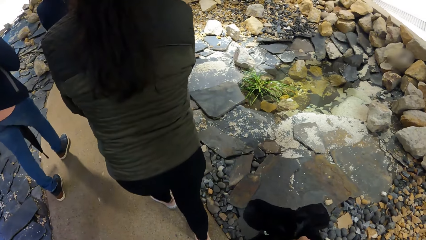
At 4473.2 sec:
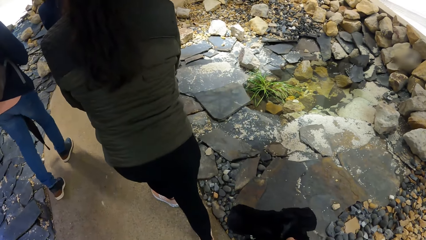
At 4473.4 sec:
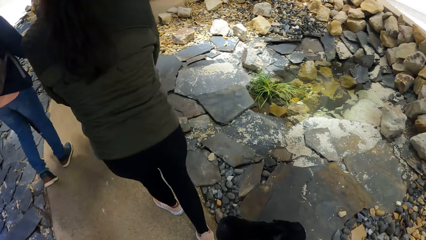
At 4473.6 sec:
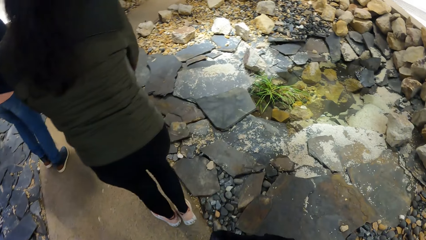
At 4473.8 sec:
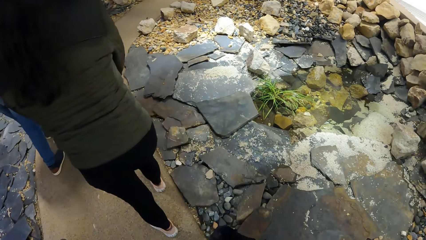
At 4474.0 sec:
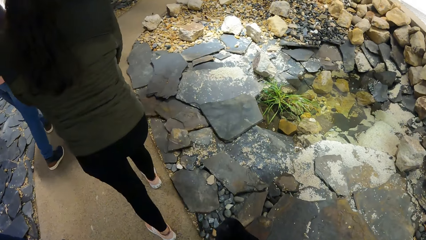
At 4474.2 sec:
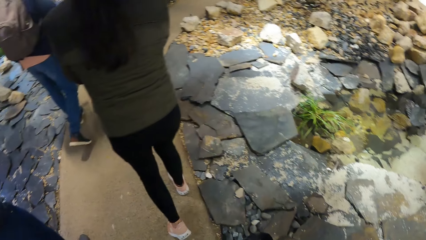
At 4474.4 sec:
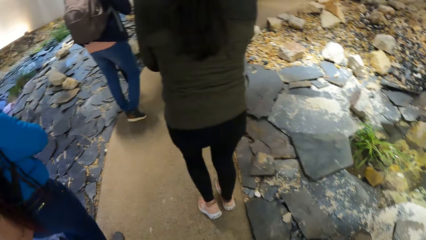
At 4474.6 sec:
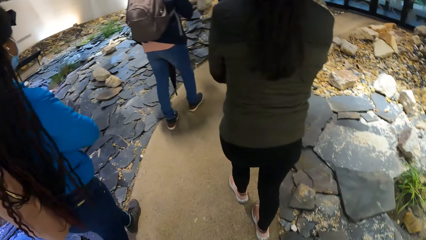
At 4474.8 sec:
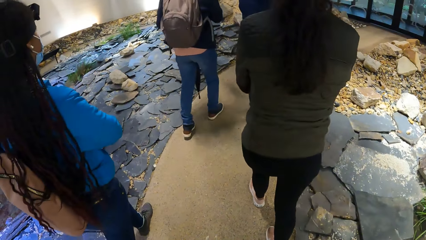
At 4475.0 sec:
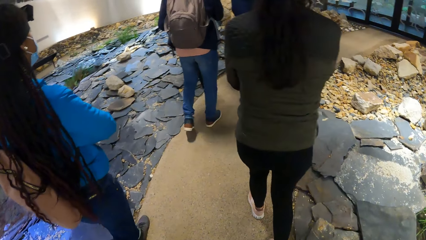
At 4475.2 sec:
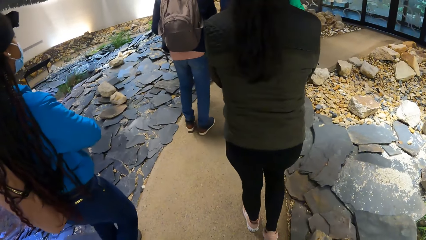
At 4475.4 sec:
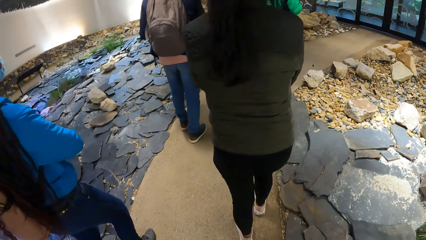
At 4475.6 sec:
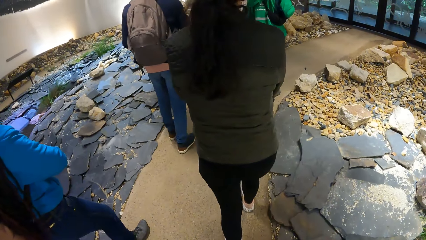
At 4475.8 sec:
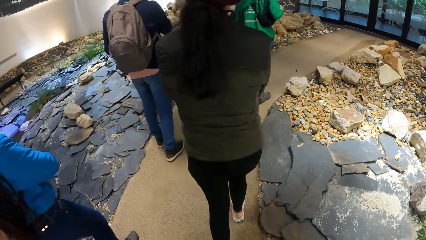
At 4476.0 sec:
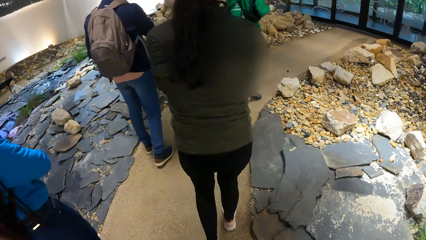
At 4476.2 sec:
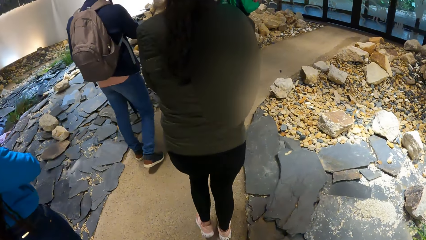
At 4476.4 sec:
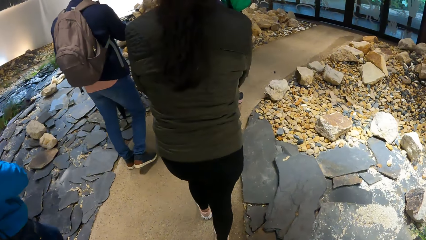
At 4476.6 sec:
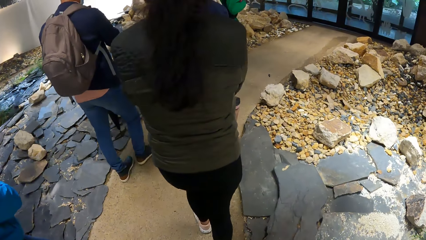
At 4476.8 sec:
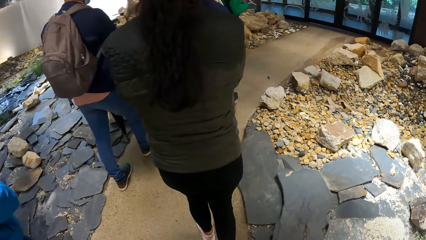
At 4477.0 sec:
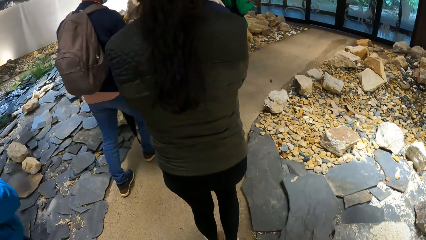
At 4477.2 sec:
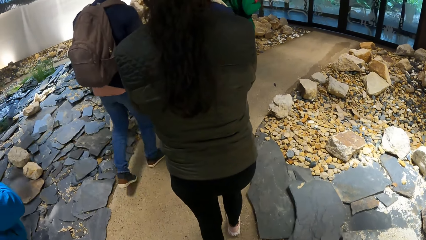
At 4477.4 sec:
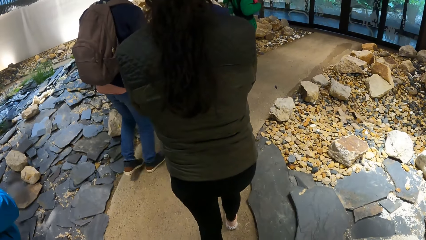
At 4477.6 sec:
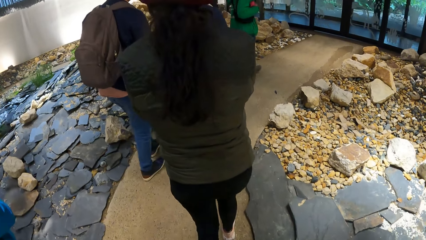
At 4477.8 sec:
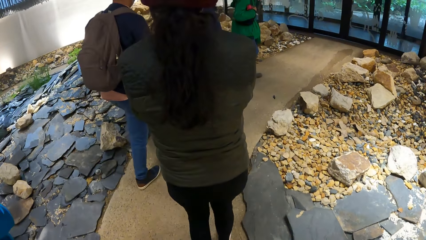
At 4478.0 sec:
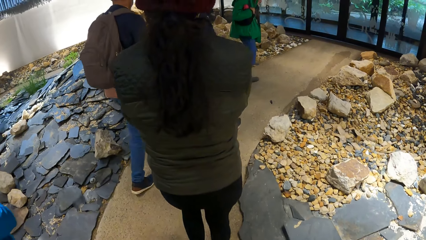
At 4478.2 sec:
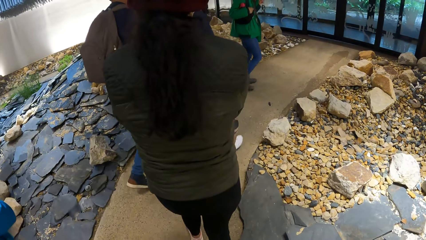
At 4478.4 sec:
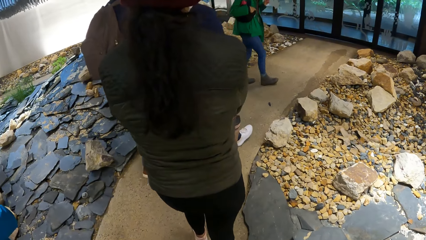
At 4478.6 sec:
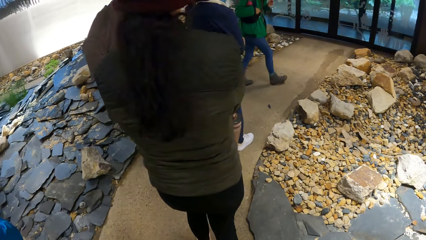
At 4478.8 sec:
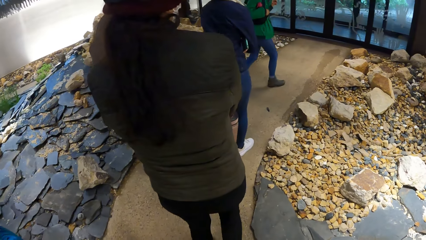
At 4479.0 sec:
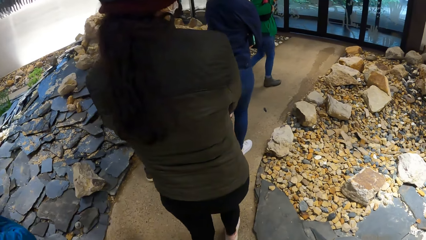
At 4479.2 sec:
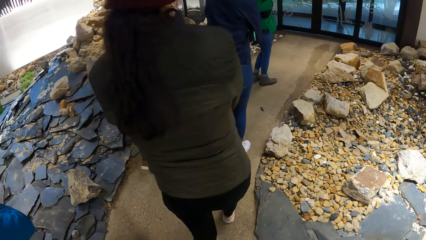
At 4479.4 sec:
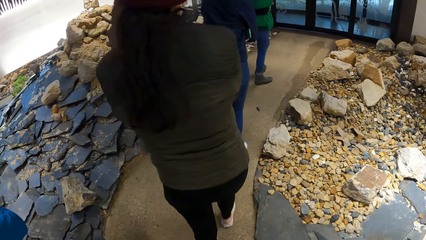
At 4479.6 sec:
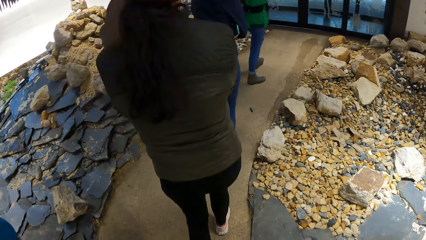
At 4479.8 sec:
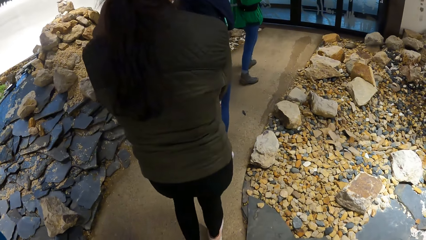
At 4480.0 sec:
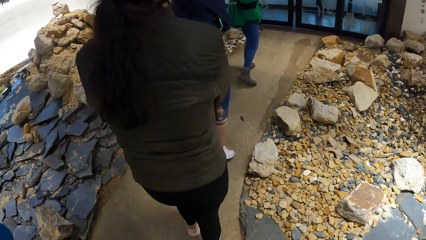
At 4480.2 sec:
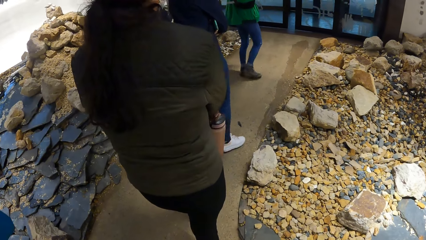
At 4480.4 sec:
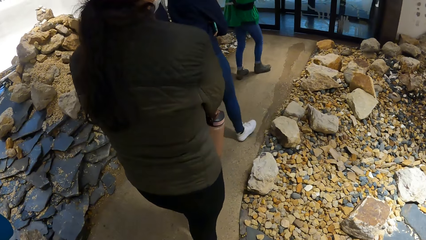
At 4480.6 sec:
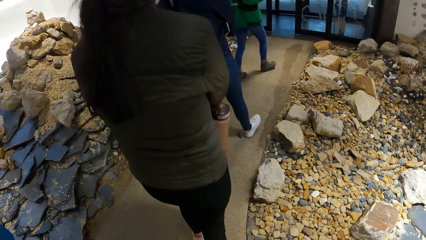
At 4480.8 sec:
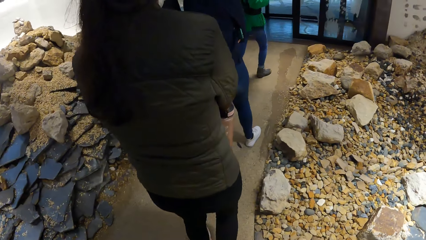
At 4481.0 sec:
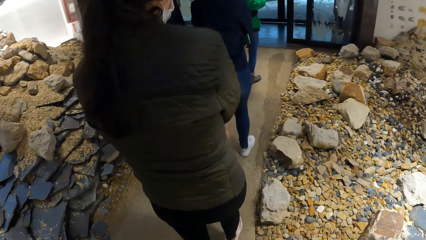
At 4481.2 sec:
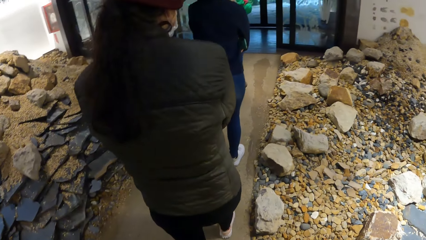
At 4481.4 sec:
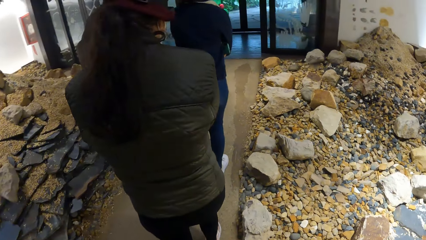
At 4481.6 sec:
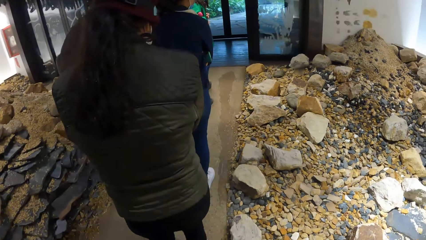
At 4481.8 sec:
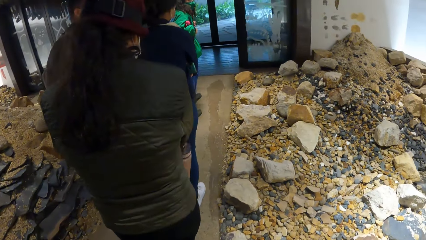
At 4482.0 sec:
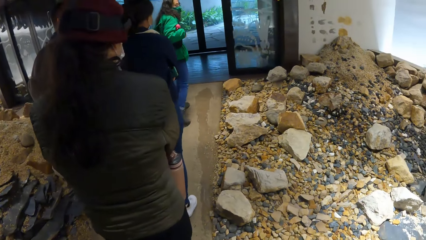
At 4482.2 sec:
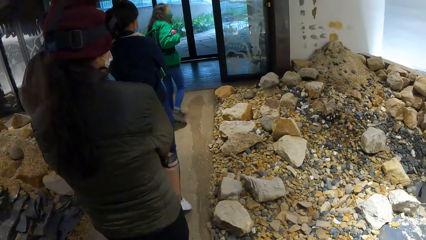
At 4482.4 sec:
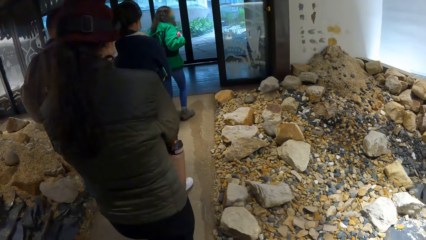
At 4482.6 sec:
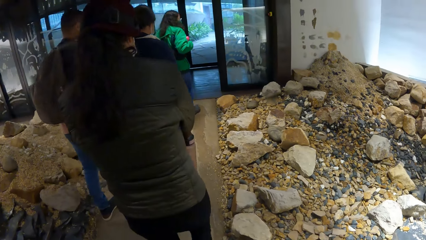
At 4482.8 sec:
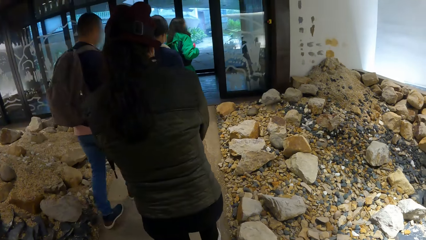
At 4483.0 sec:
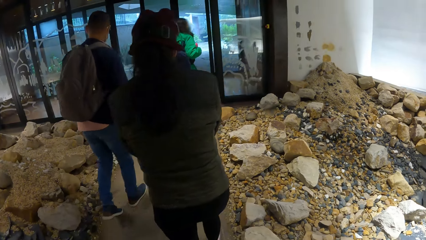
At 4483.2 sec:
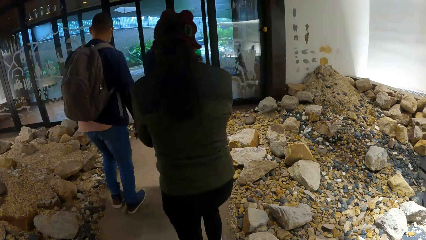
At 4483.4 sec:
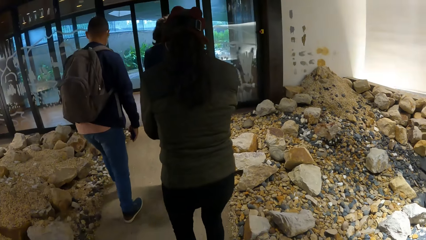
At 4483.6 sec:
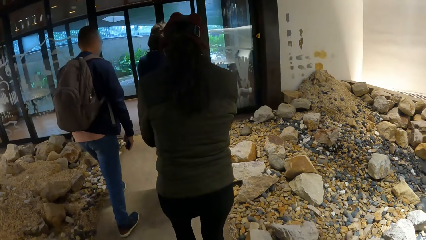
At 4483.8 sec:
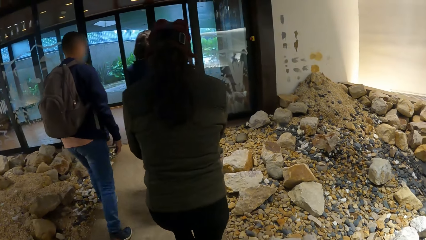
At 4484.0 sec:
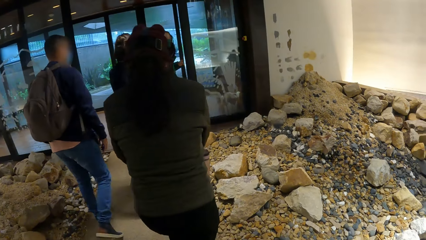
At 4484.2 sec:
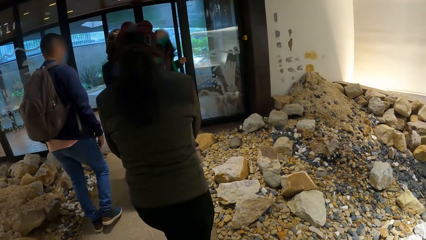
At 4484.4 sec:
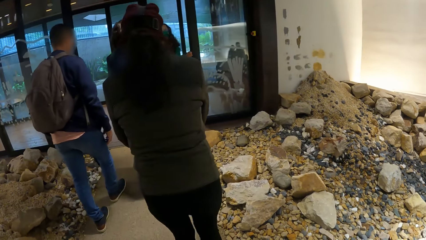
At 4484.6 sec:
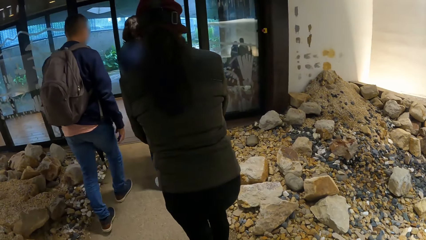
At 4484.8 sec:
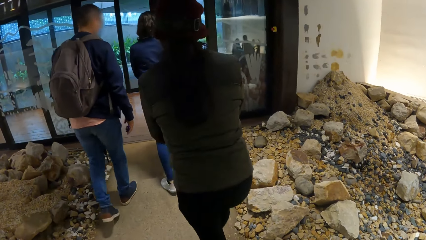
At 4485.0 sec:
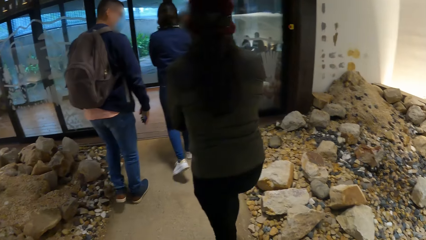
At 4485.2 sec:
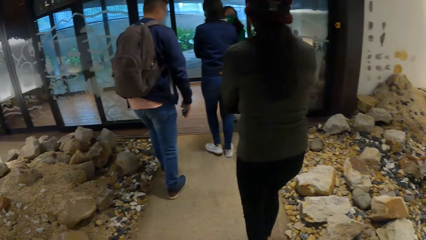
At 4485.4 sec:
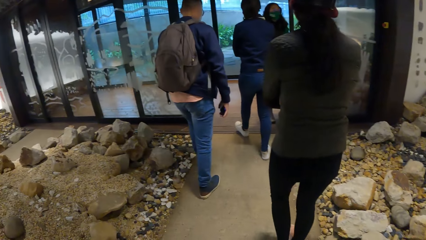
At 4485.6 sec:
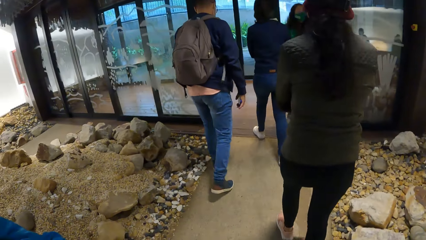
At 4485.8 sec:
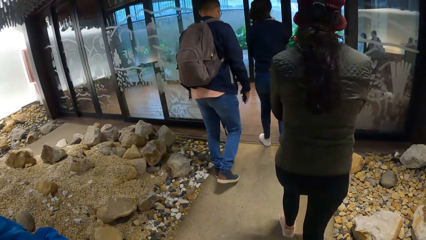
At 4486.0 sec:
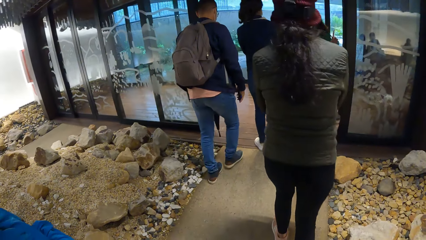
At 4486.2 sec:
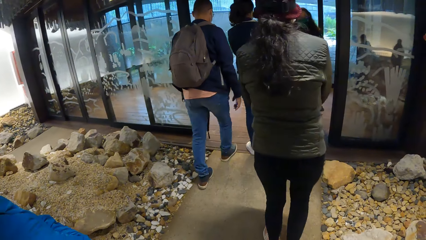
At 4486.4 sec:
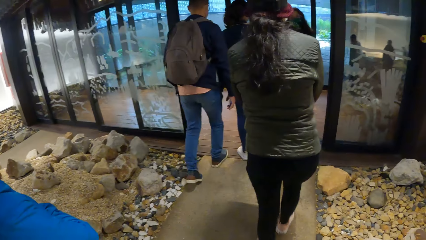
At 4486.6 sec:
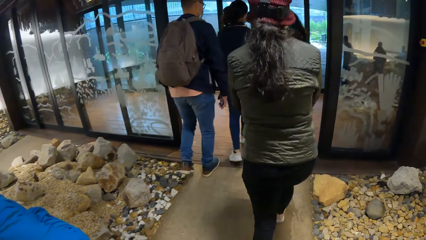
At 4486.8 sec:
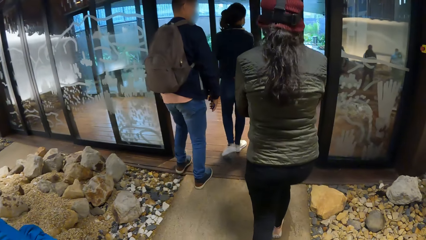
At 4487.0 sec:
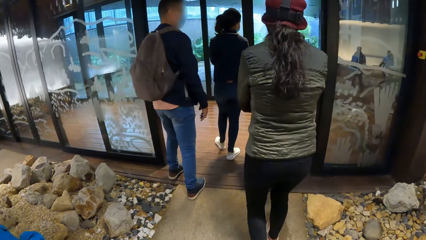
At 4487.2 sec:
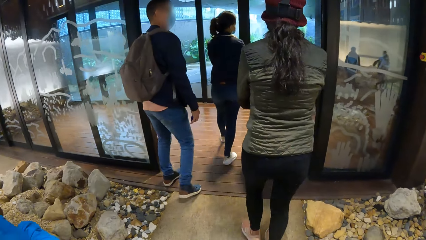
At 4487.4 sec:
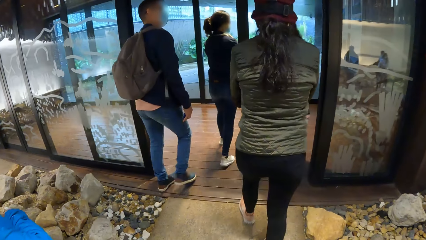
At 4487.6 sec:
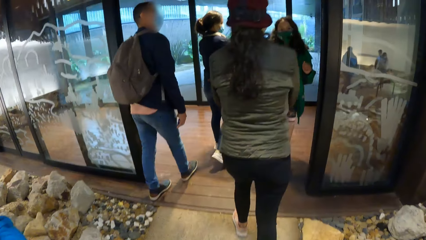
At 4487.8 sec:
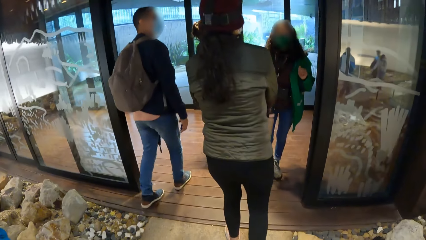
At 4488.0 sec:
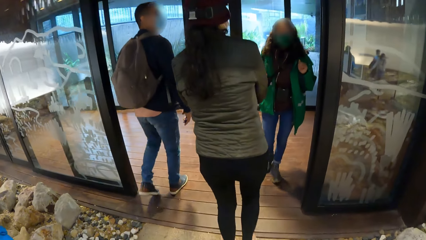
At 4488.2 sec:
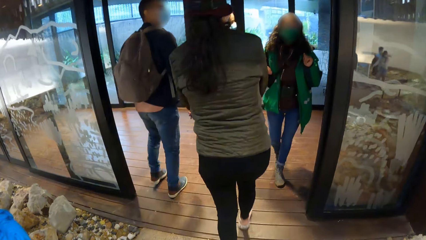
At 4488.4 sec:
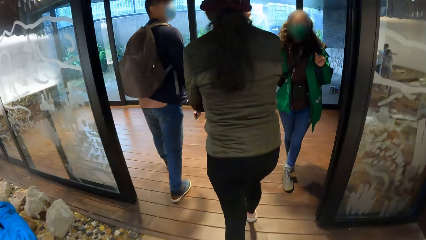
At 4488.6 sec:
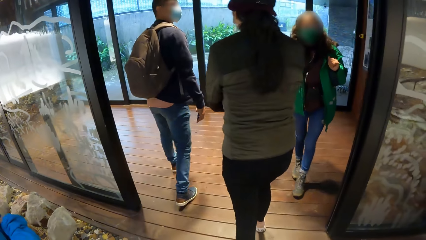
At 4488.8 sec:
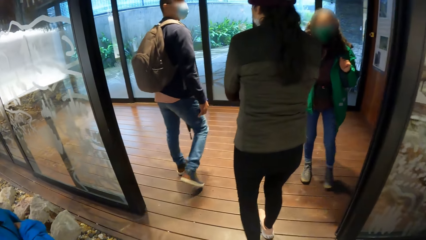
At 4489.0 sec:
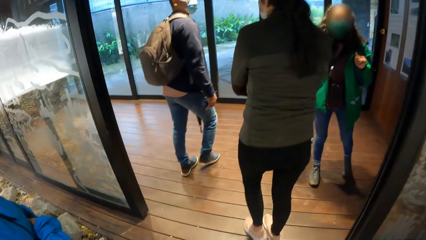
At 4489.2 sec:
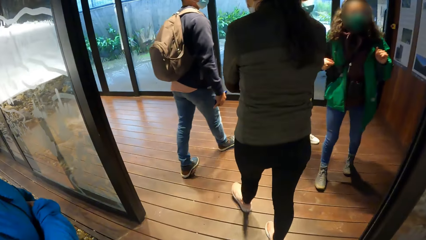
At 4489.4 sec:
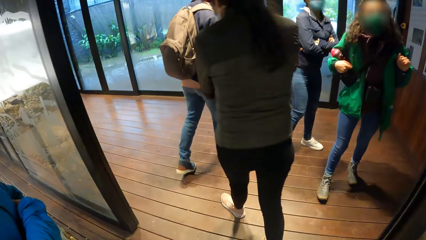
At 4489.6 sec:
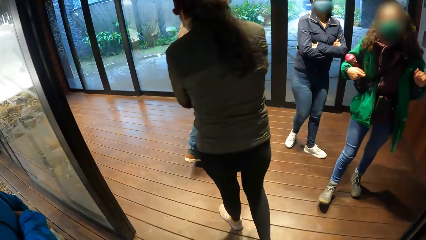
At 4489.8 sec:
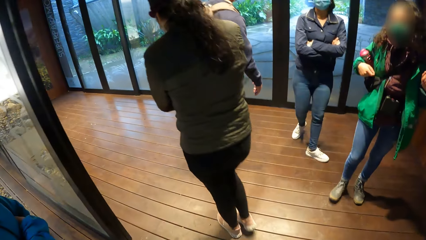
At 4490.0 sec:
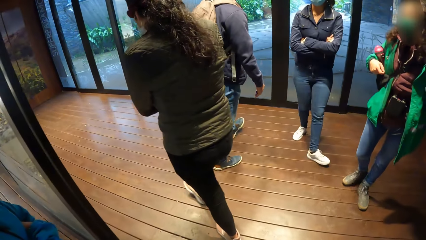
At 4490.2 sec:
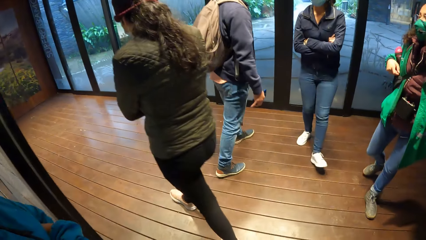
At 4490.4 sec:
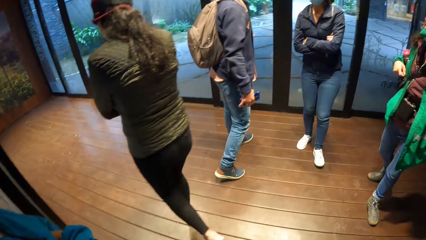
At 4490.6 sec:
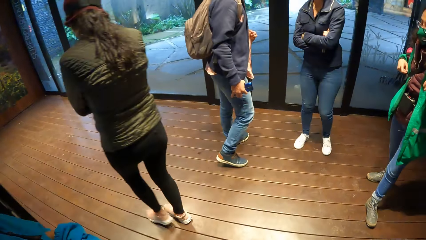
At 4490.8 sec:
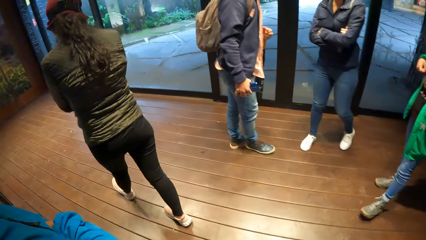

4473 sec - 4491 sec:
The camera wearer and a group of people walk into a corridor from a botanical garden.
